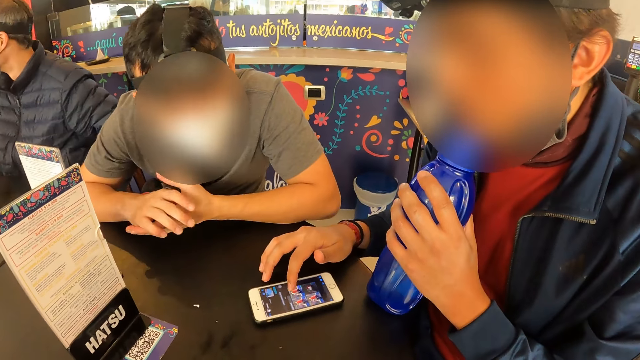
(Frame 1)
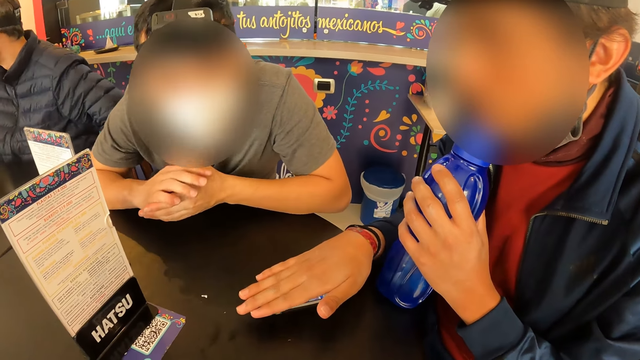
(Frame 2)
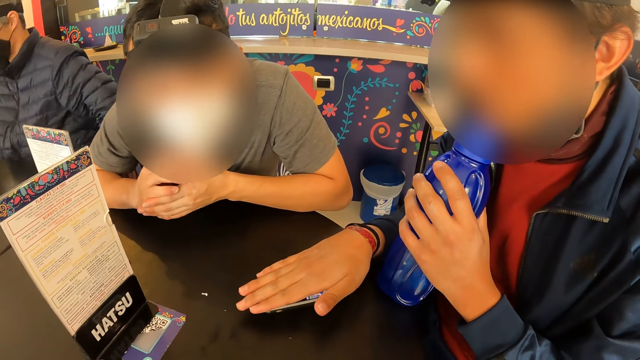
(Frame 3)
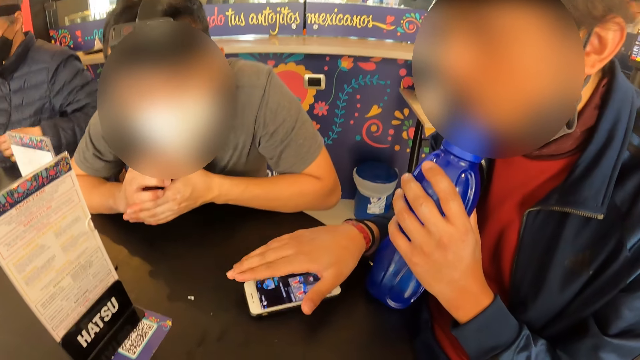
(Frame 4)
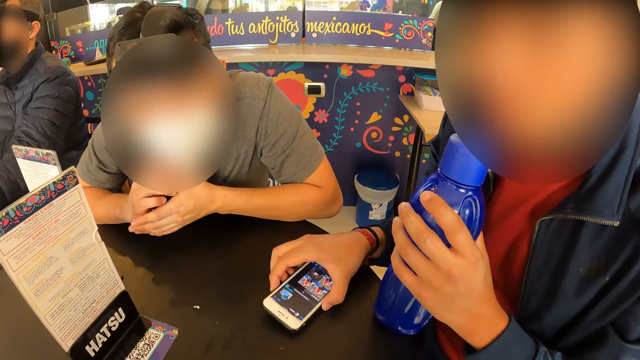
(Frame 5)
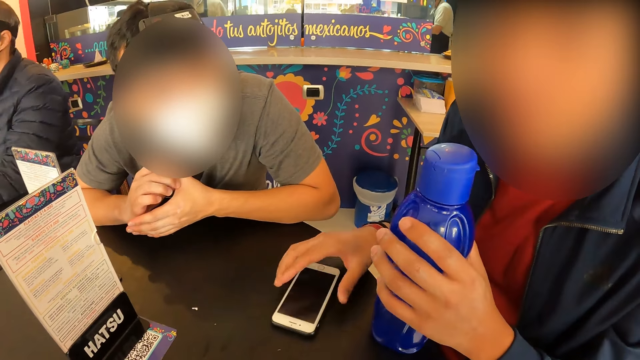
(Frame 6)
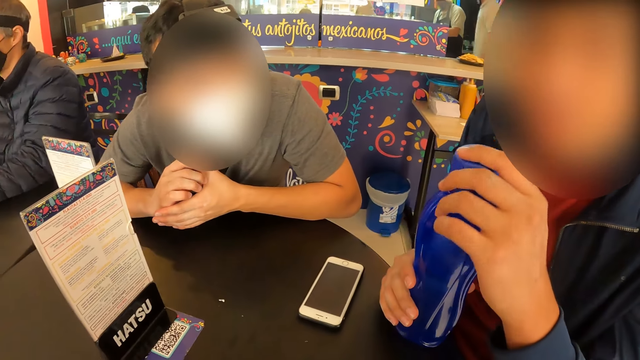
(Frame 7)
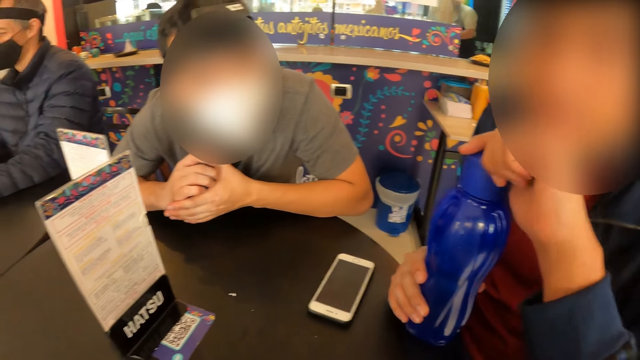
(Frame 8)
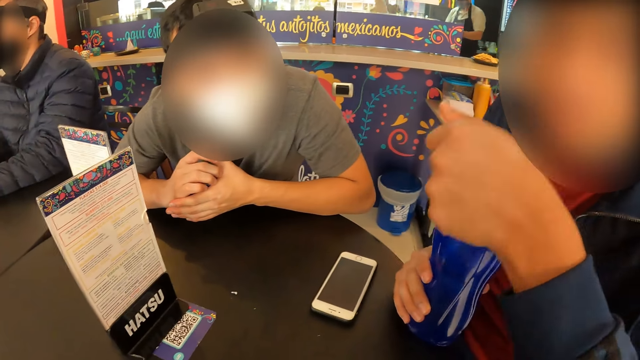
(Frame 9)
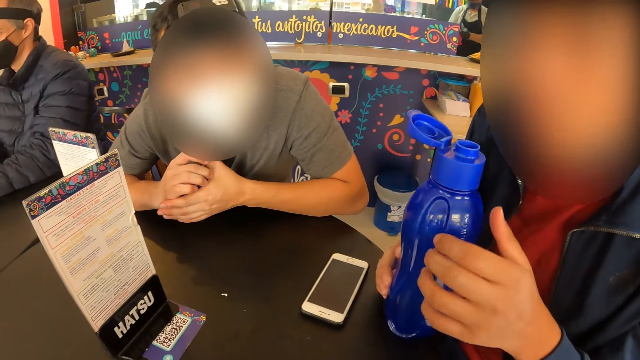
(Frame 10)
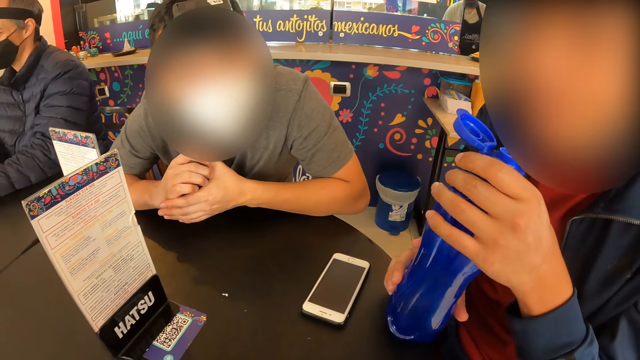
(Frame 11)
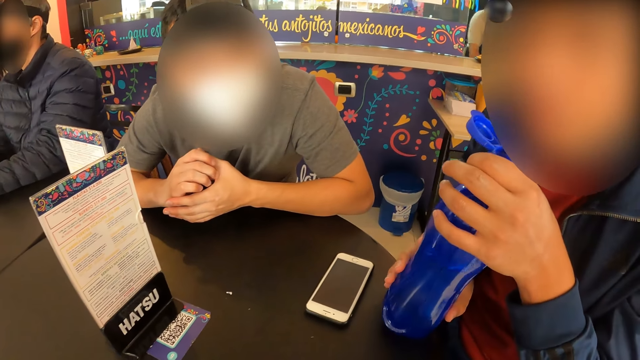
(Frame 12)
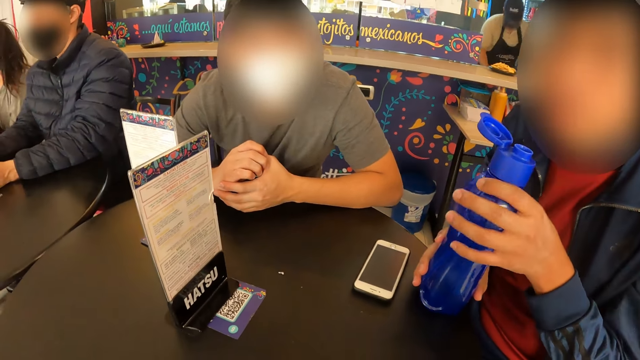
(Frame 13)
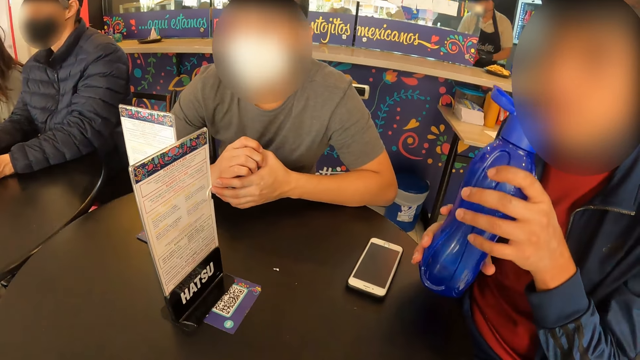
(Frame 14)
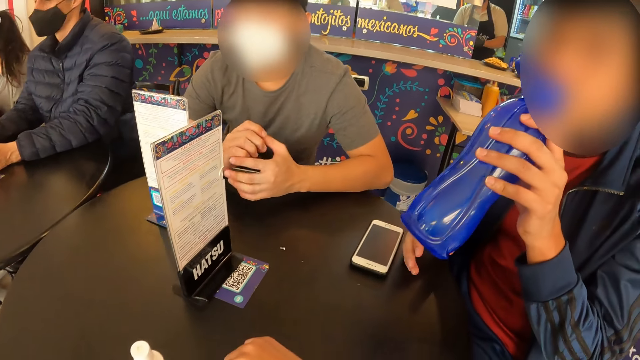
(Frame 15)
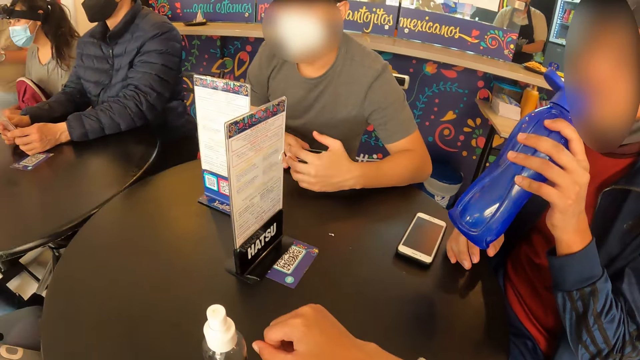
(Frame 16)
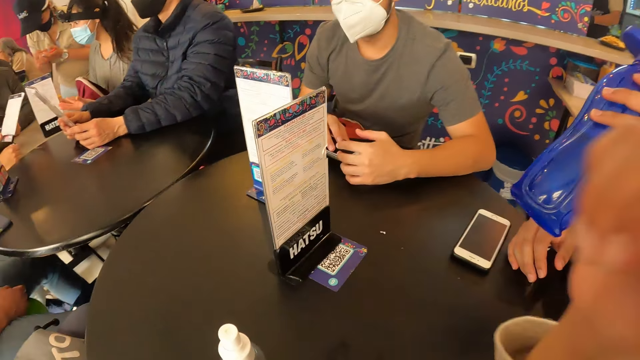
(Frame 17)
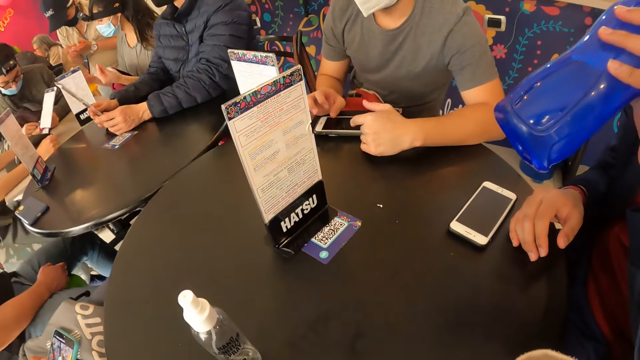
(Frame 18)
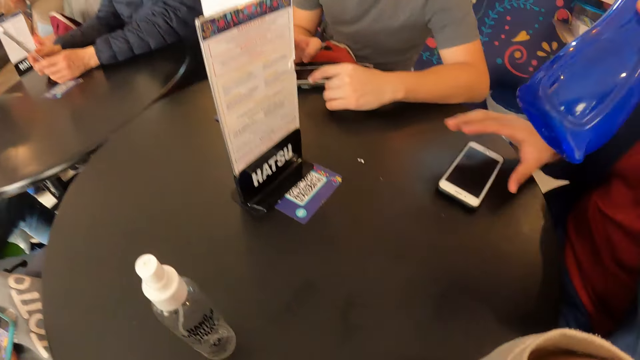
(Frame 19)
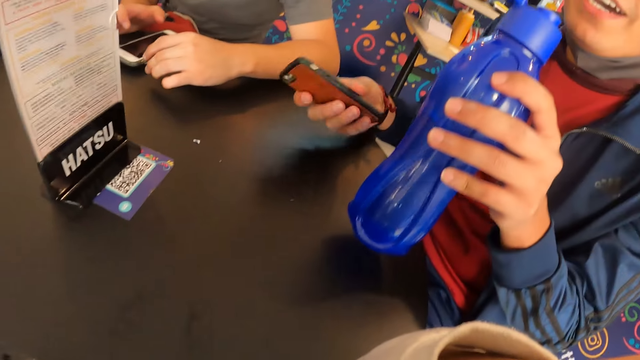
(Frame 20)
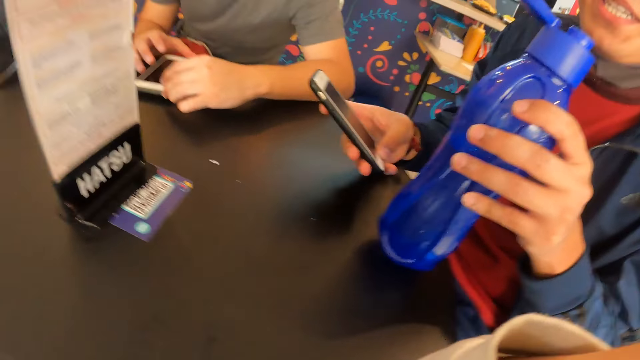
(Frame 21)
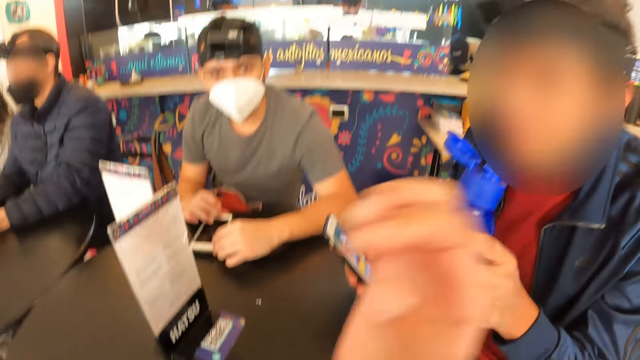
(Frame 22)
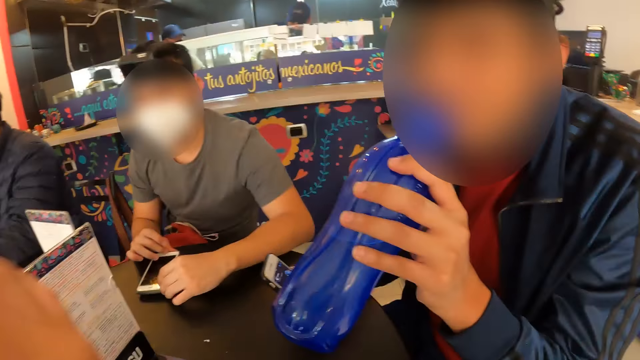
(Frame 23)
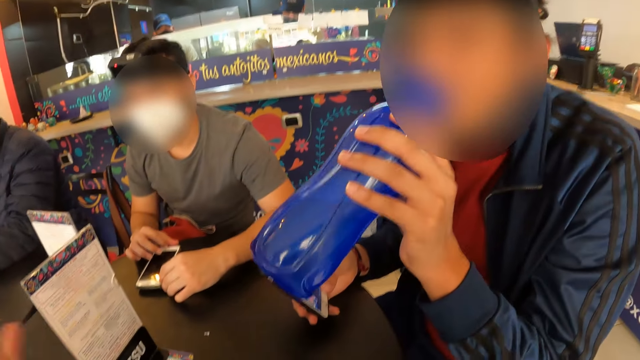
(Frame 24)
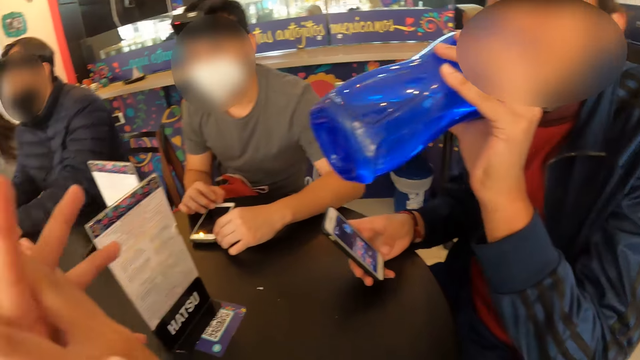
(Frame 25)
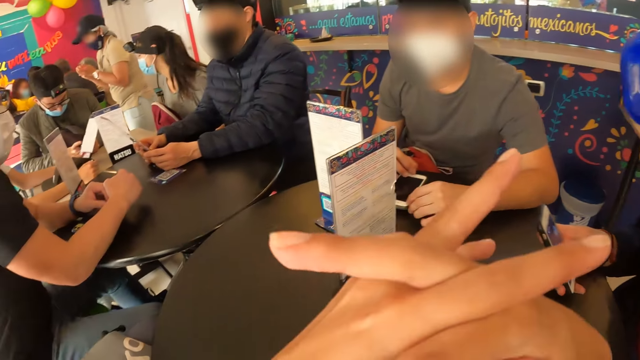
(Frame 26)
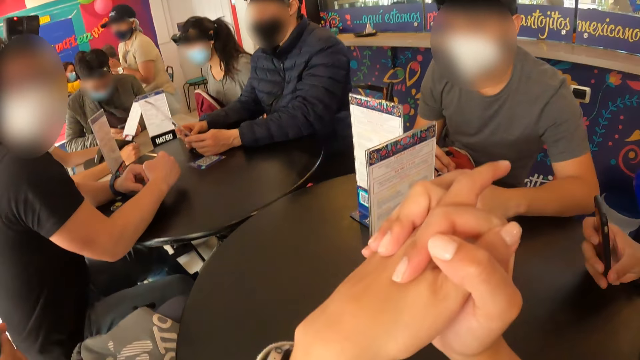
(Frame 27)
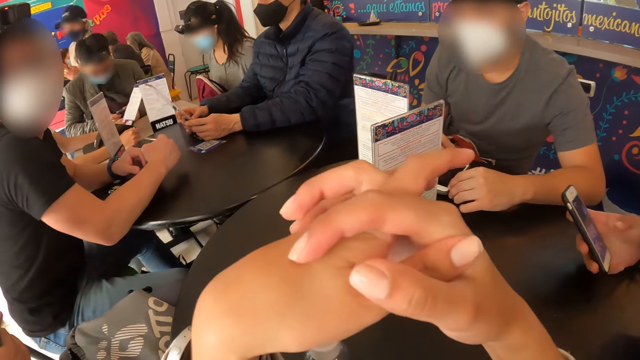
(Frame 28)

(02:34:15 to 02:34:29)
A man puts a hand on the table. The man holds a bottle in his right hand and opens the bottle of water with his left hand. The man drinks from the bottle in his left hand. The camera wearer straightens a hand. The man picks up the phone from the table with his right hand. The camera wearer picks up the phone on the table. The man operates the phone in his right hand. The camera wearer straightens a hand. The man drinks water.

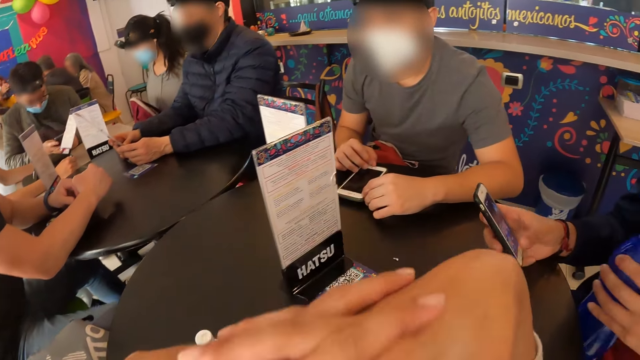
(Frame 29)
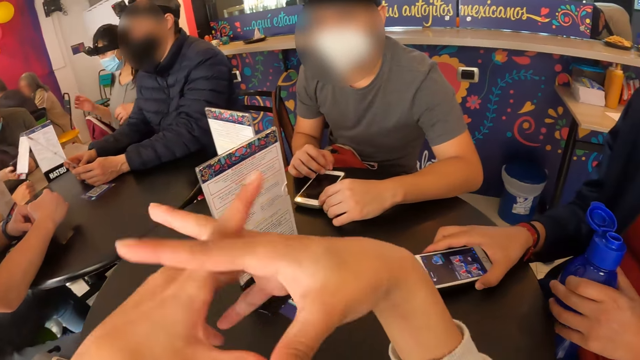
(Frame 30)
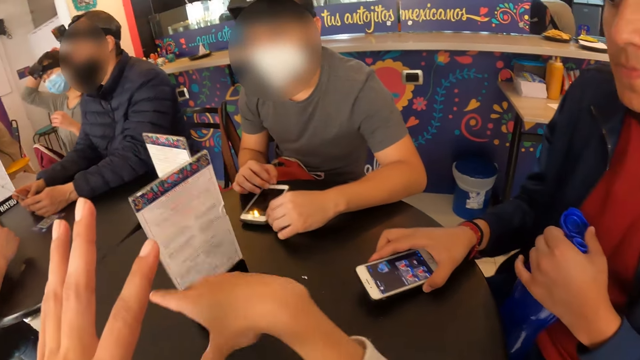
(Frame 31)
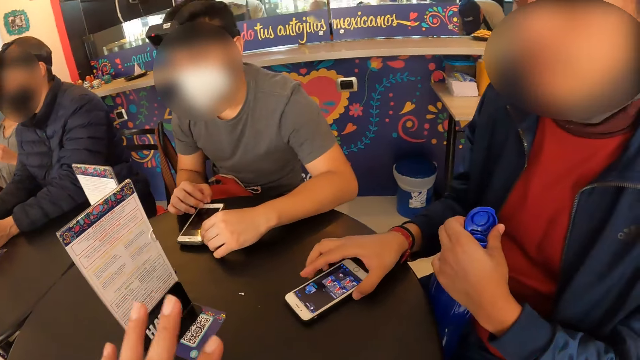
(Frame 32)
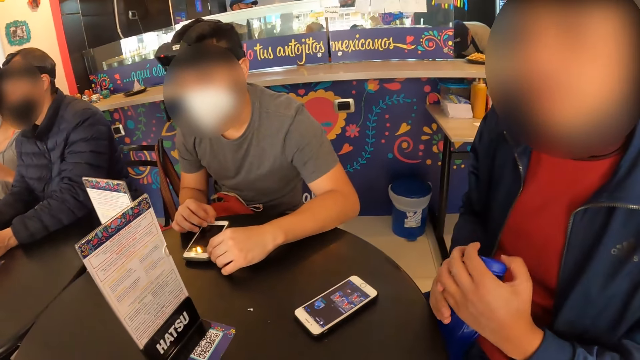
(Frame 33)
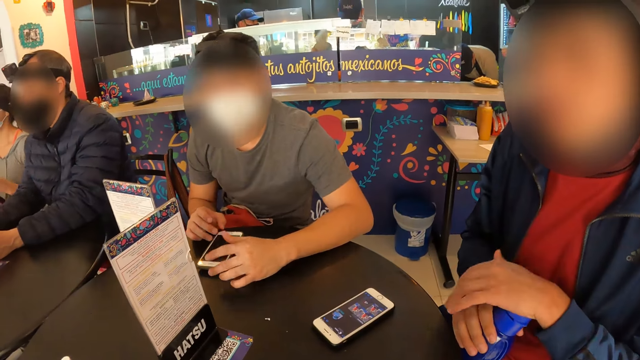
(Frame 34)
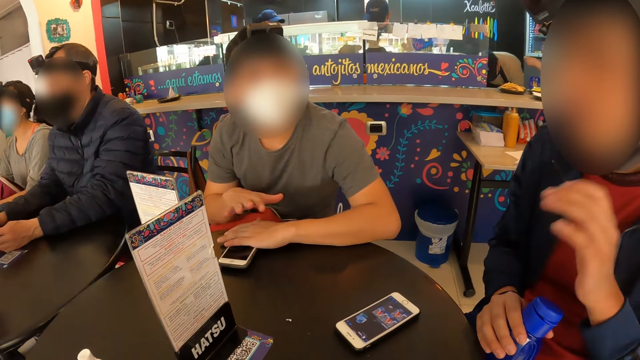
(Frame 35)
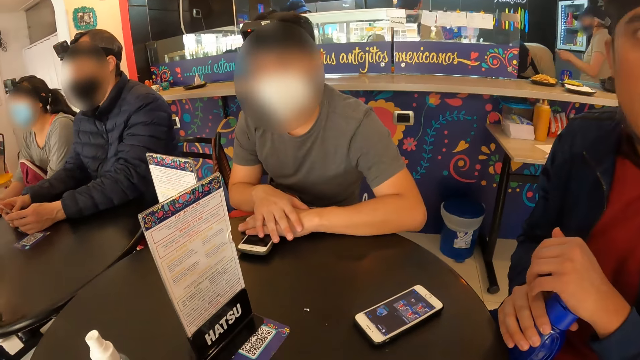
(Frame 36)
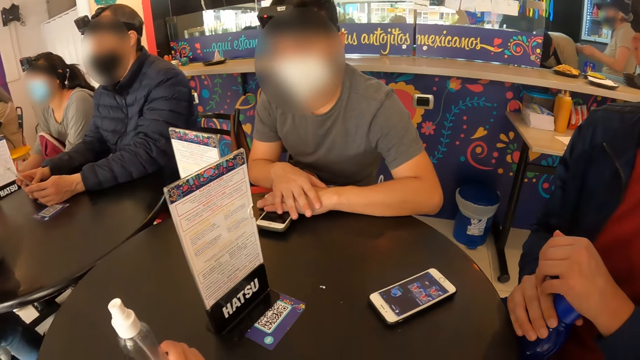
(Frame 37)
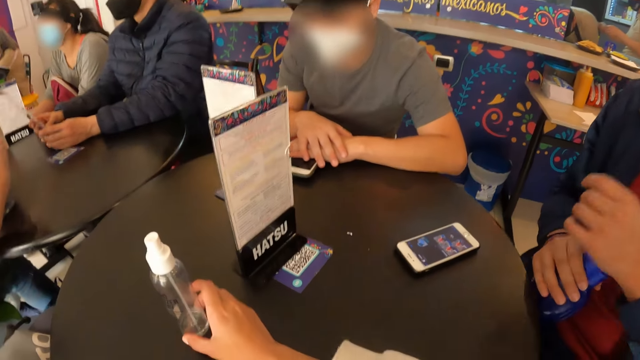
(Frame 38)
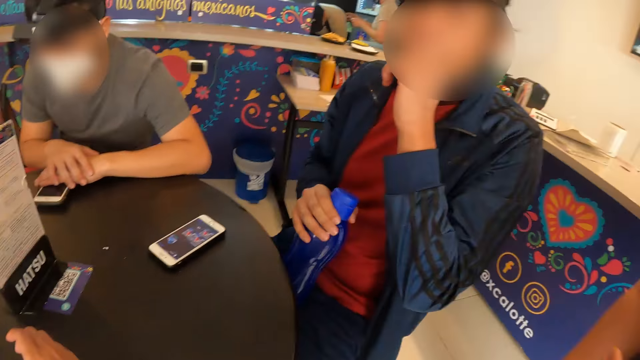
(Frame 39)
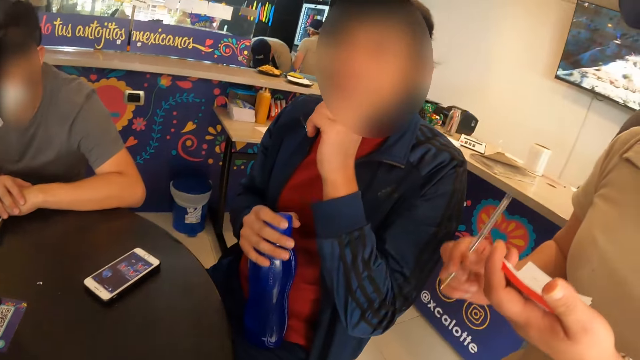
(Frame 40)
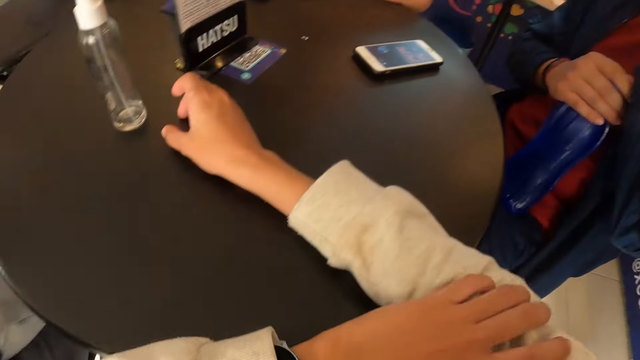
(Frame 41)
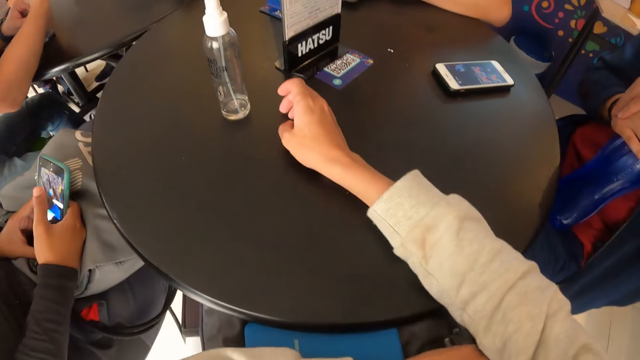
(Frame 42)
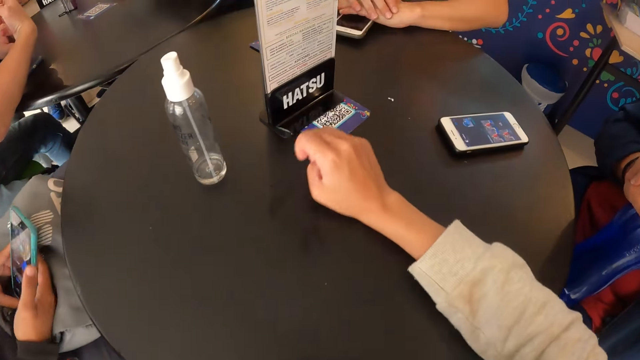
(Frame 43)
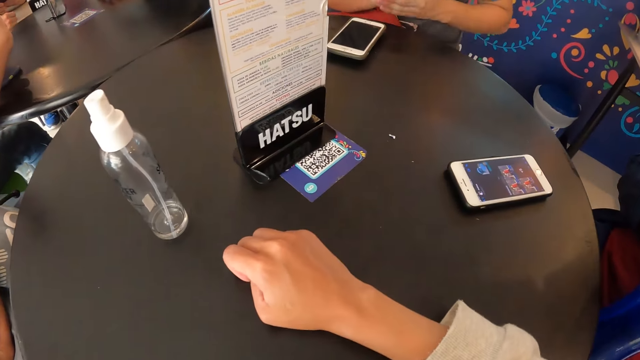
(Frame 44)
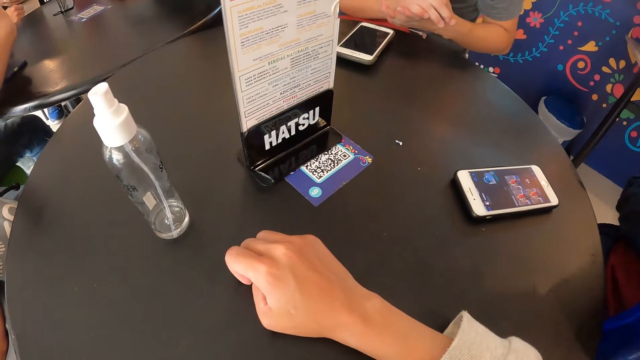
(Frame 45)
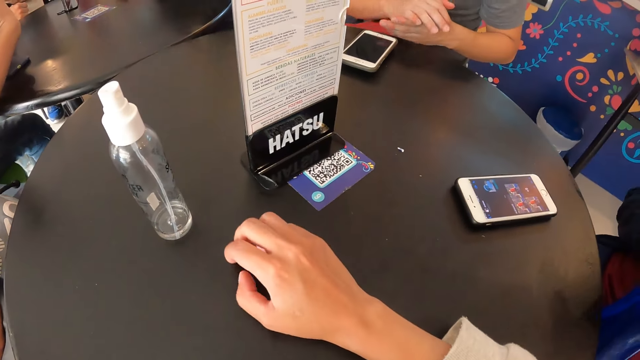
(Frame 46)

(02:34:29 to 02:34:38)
The man places the phone in his right hand on the table. The camera wearer sways hands. The man passes the bottle from his left hand to his right hand and closes the bottle in his right hand with his left hand. The man sways a hand. The camera wearer looks around. The man touches the face. A woman operates the phone in both hands. The camera wearer looks around. They straighten a hand on the table and look around.
